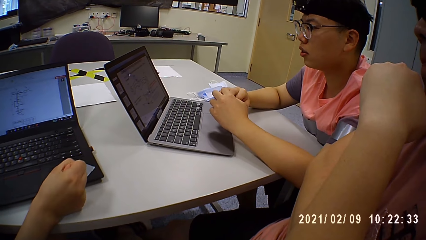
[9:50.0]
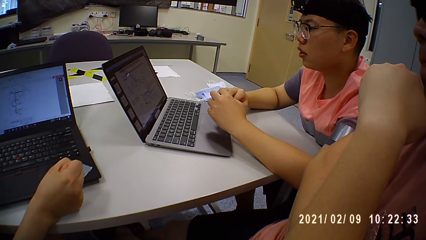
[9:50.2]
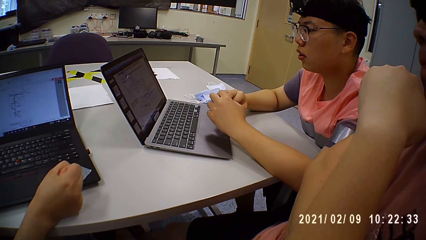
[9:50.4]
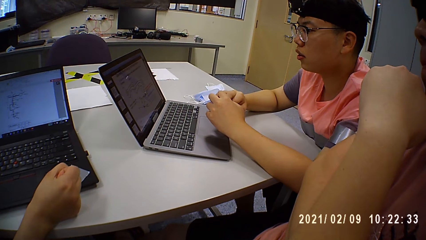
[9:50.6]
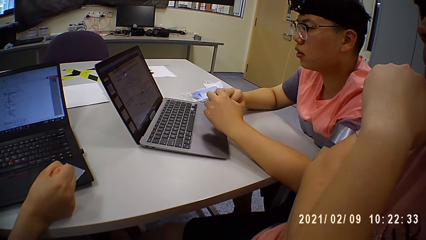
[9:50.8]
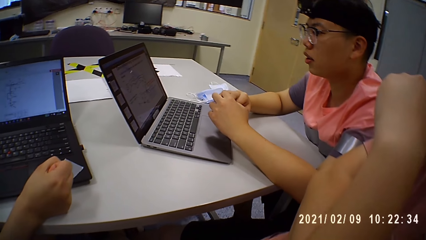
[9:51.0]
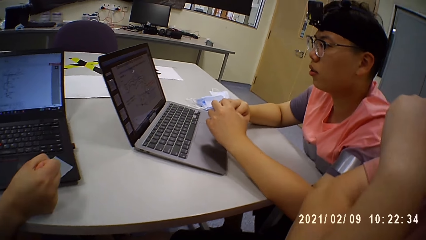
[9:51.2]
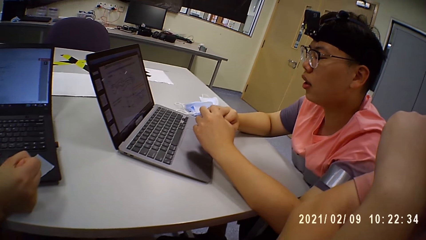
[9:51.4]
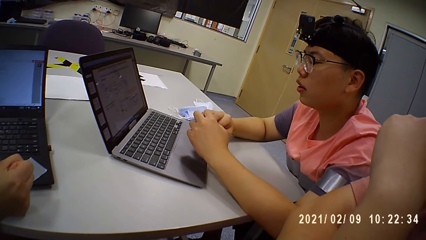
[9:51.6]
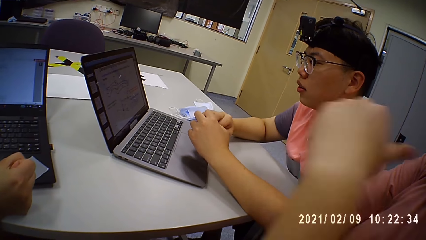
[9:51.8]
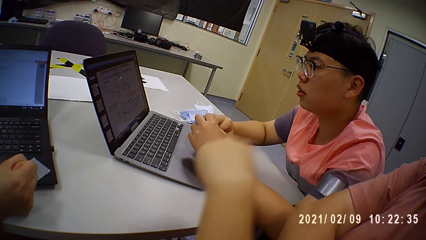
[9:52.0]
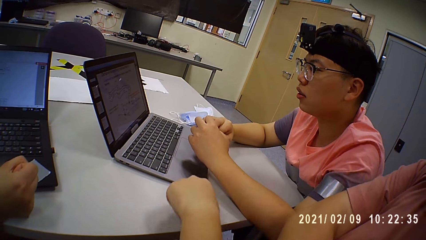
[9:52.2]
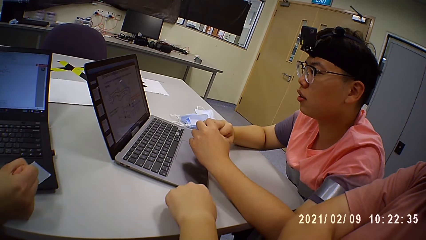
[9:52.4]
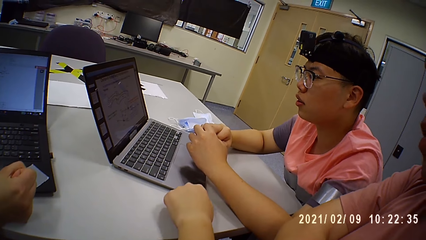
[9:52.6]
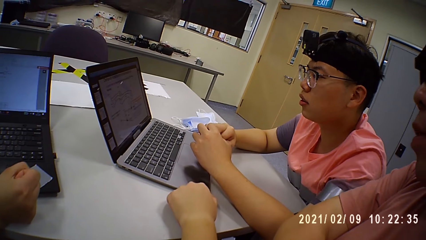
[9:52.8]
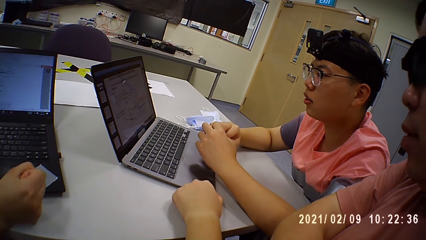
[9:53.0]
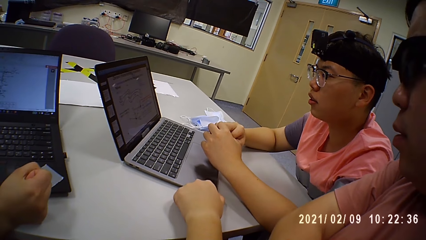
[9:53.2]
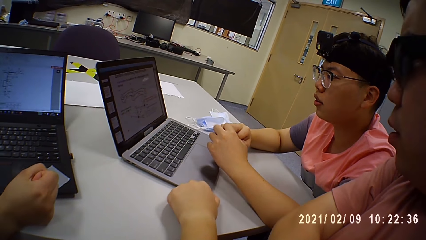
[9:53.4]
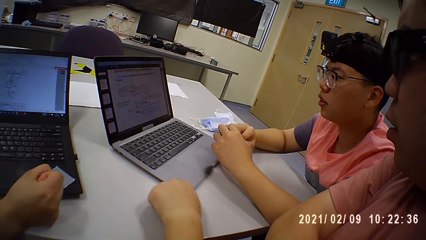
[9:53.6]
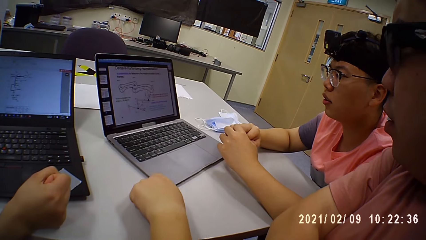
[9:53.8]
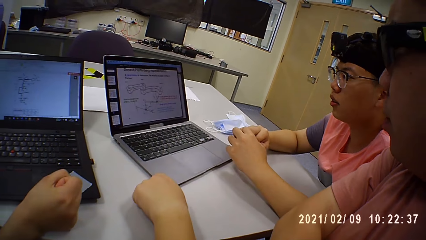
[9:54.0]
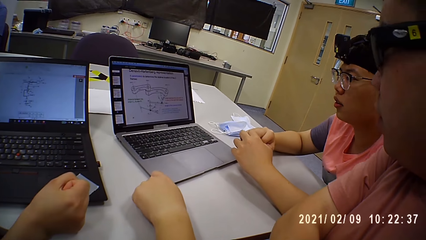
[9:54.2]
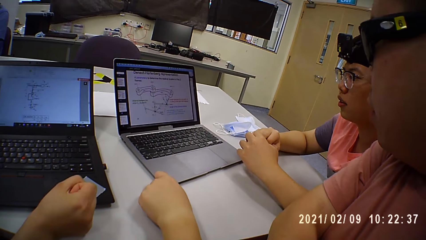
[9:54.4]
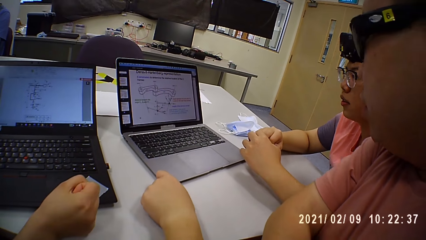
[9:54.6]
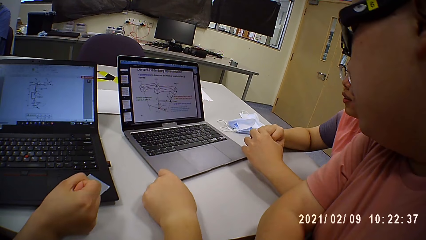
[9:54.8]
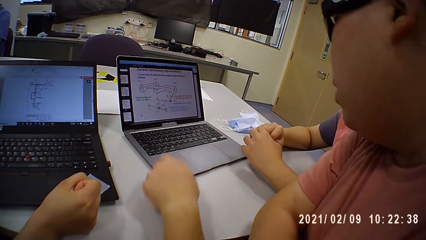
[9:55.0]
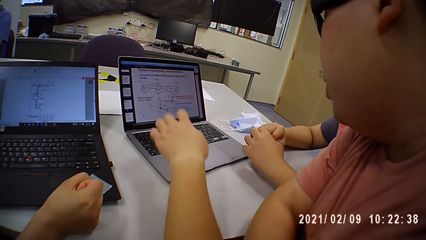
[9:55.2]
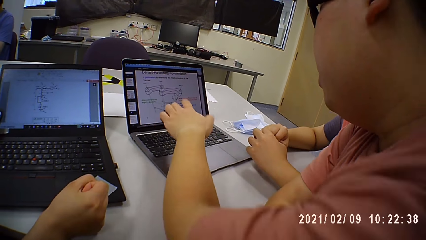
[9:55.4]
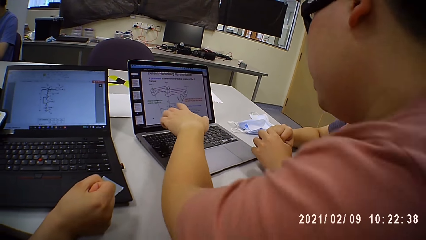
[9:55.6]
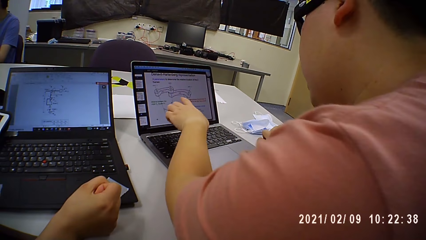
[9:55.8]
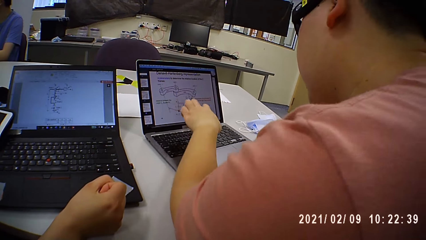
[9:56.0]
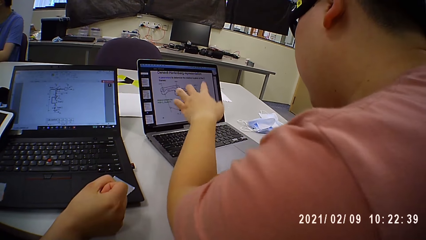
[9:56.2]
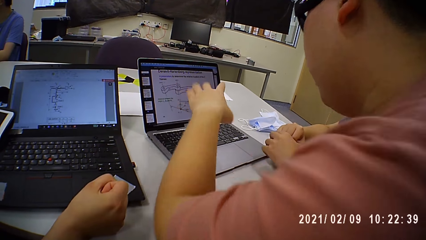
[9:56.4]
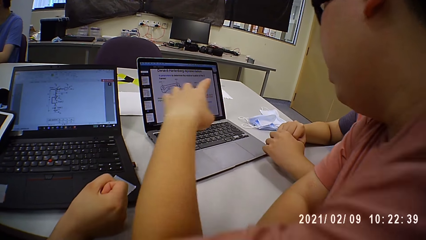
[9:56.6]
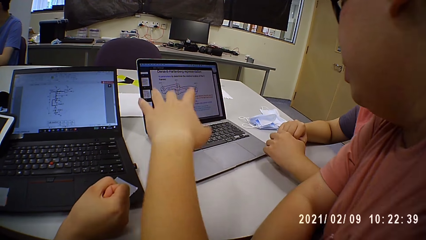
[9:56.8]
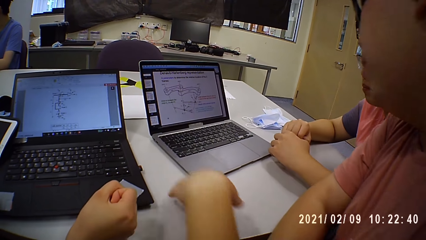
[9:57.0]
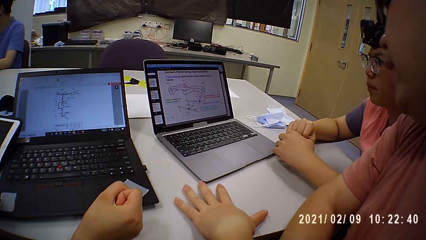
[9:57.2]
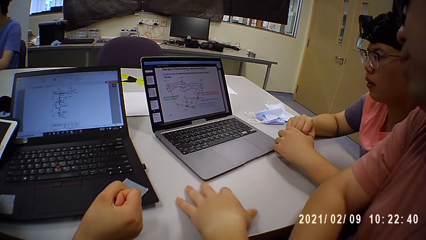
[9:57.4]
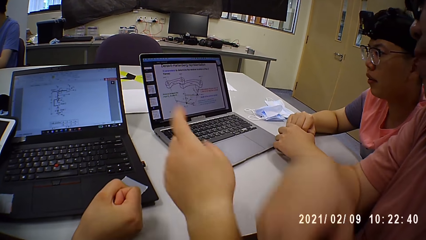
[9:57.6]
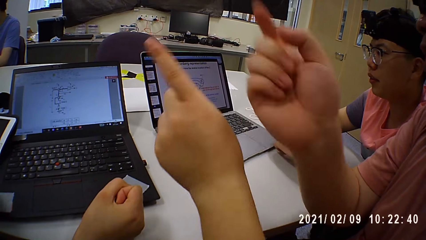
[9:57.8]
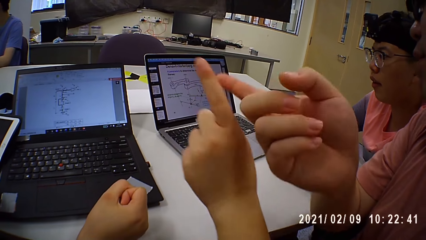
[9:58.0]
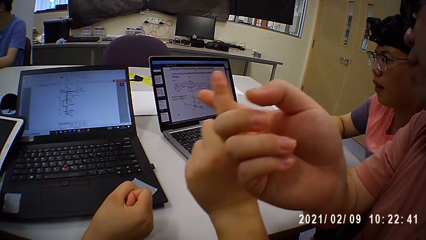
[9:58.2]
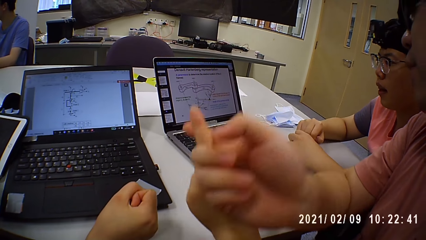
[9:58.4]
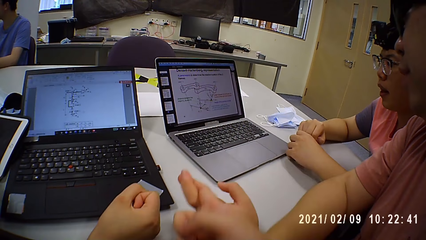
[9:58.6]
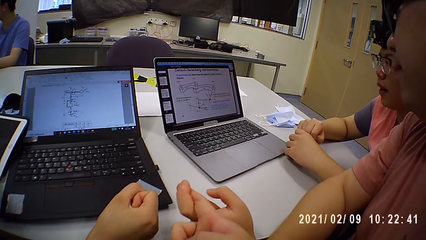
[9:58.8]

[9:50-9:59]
A lady moves her hand on a table. A man interacts with another man. The first man moves the laptop on the table with his left hand. The first man operates the laptop. The first man interacts with the other man.

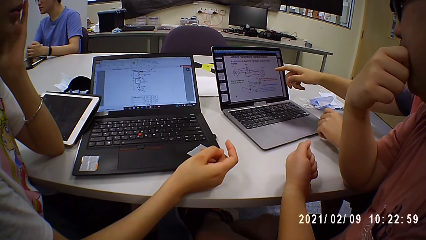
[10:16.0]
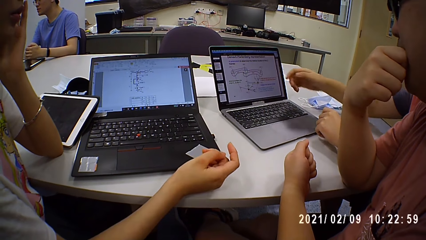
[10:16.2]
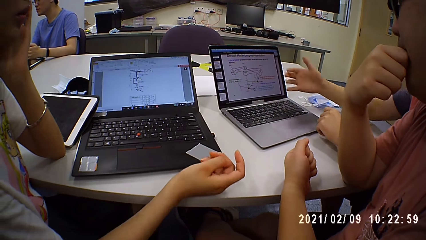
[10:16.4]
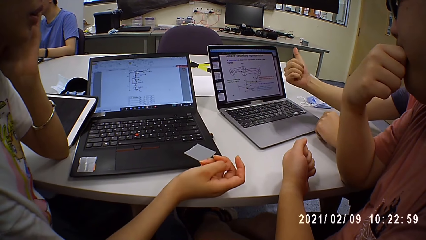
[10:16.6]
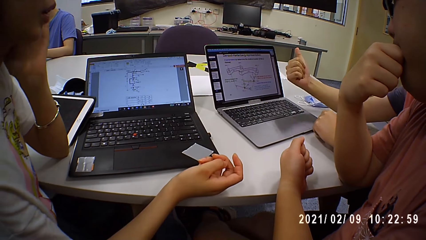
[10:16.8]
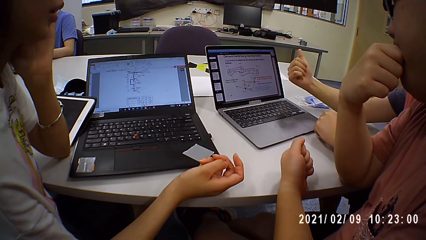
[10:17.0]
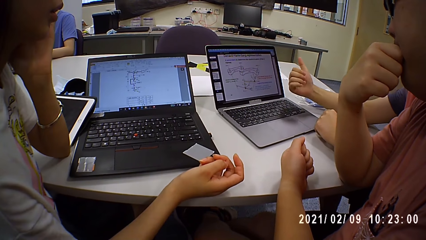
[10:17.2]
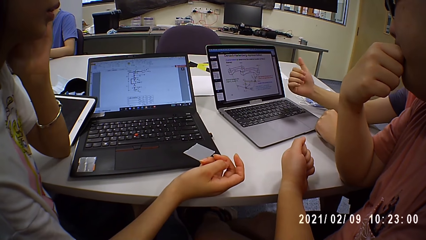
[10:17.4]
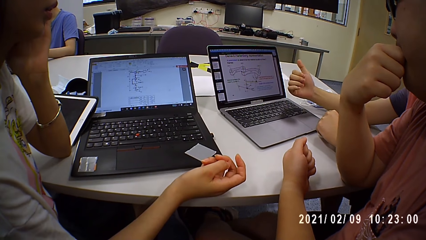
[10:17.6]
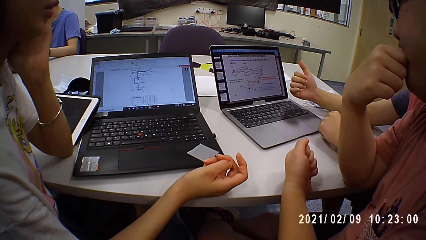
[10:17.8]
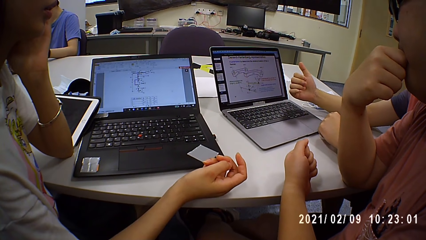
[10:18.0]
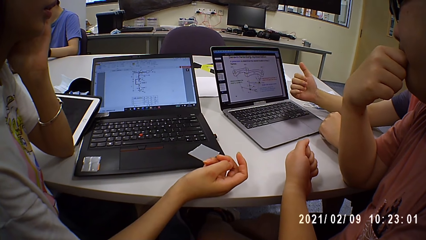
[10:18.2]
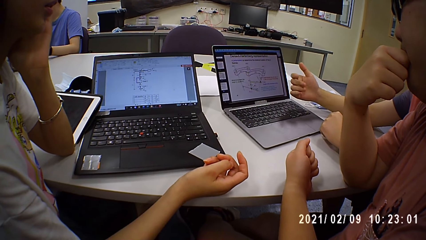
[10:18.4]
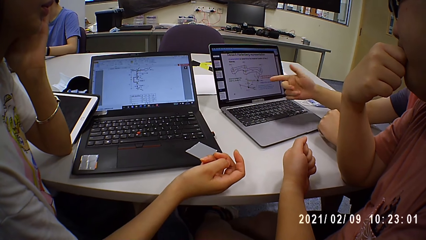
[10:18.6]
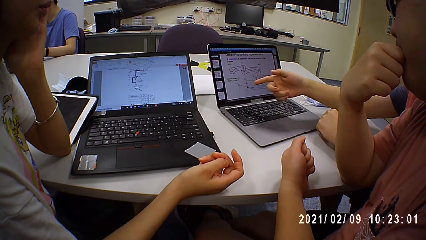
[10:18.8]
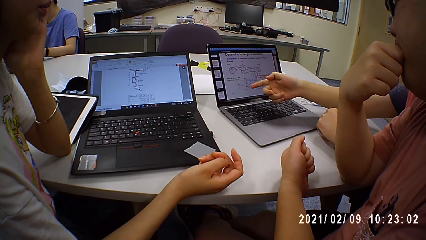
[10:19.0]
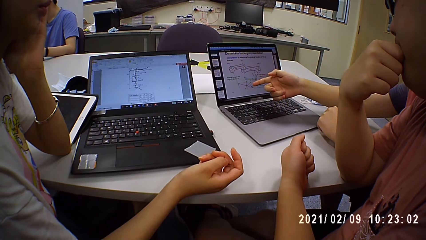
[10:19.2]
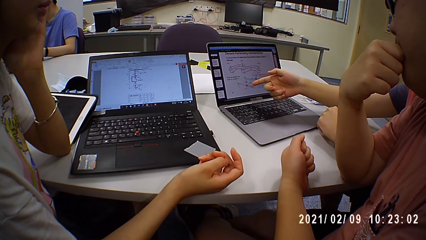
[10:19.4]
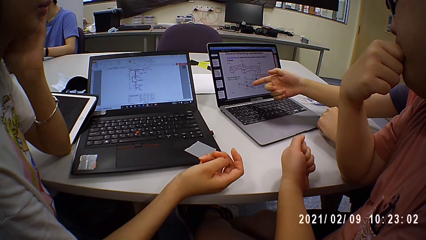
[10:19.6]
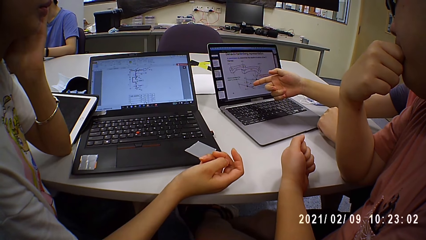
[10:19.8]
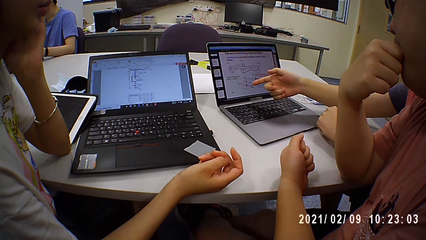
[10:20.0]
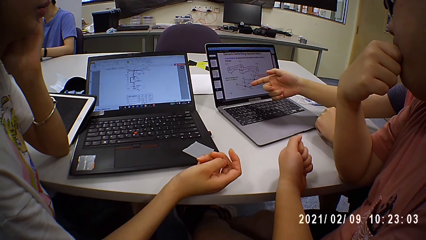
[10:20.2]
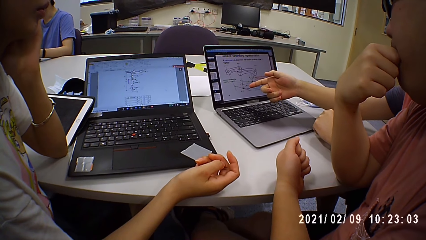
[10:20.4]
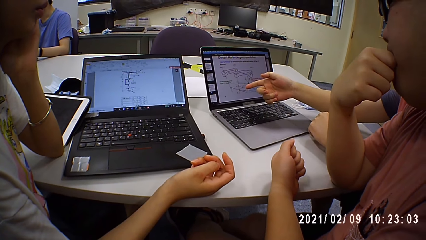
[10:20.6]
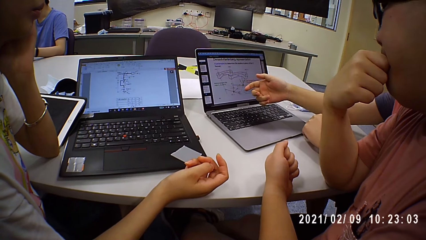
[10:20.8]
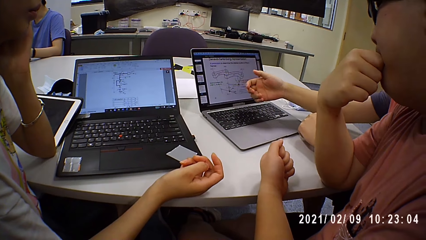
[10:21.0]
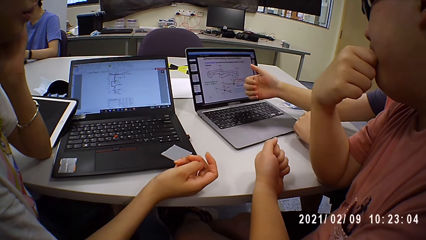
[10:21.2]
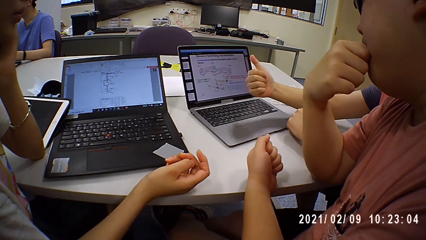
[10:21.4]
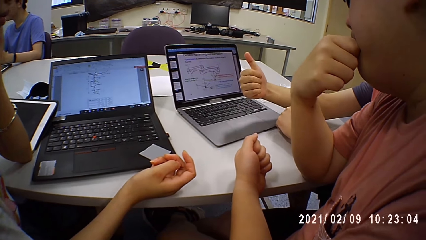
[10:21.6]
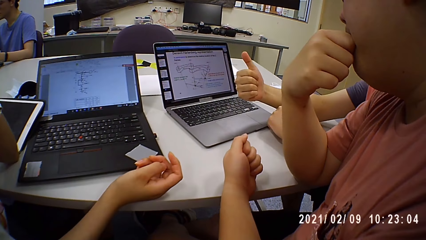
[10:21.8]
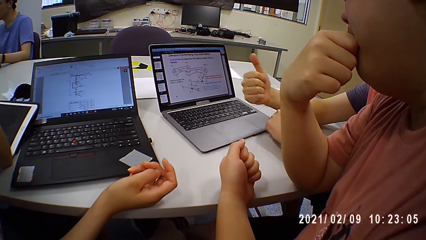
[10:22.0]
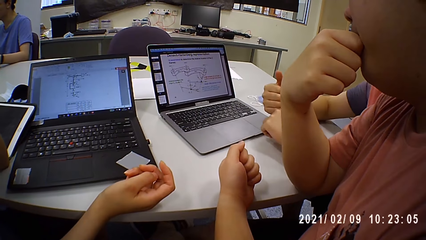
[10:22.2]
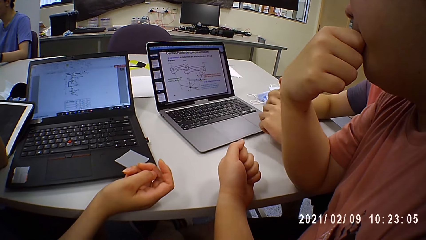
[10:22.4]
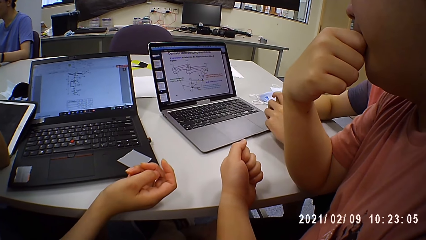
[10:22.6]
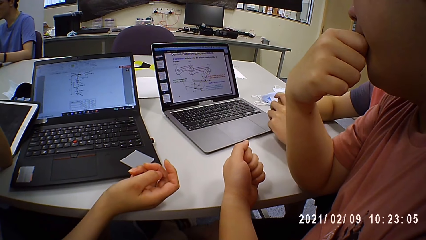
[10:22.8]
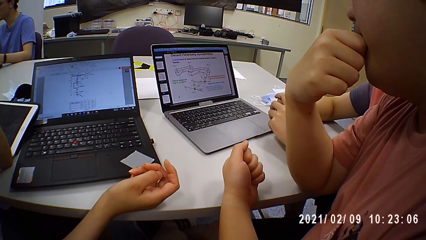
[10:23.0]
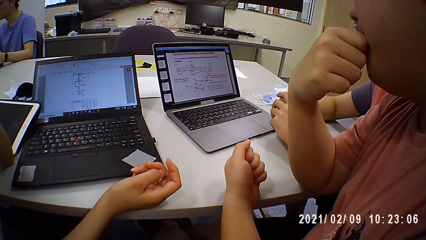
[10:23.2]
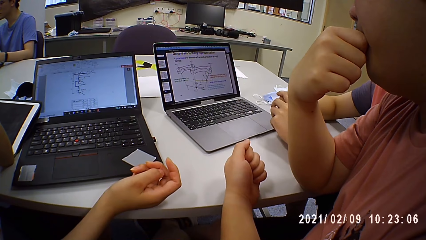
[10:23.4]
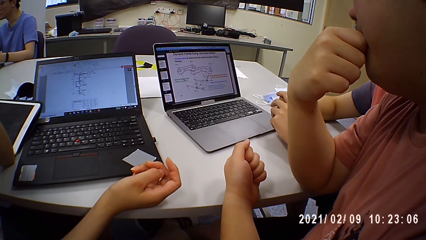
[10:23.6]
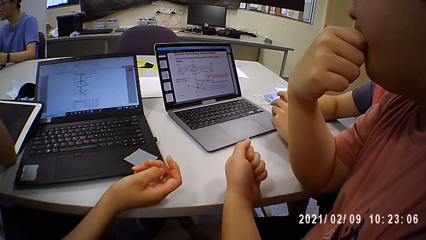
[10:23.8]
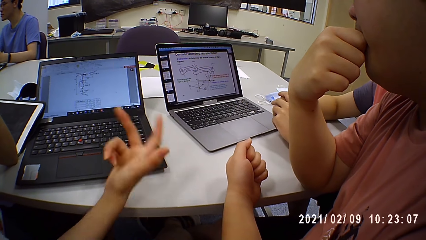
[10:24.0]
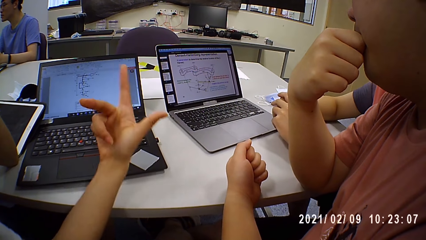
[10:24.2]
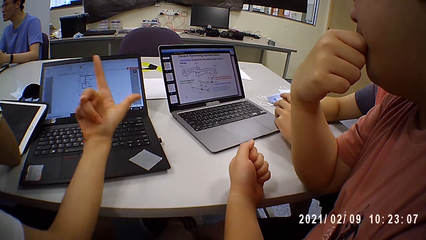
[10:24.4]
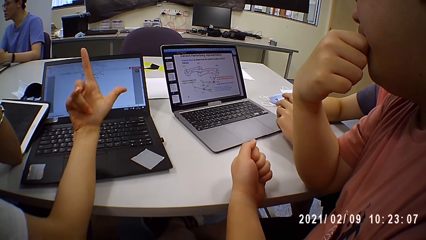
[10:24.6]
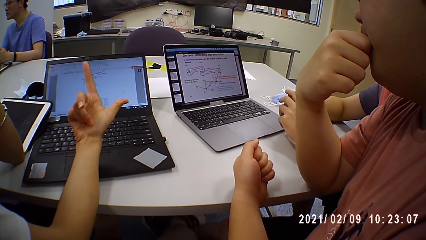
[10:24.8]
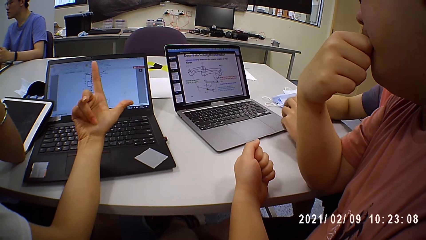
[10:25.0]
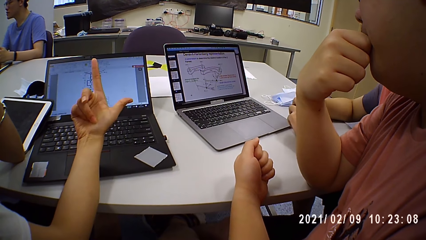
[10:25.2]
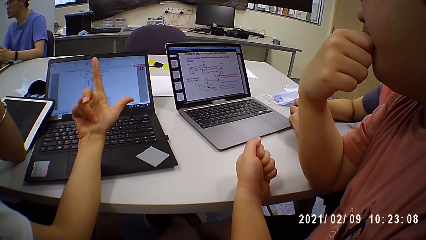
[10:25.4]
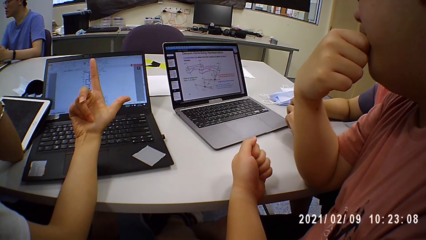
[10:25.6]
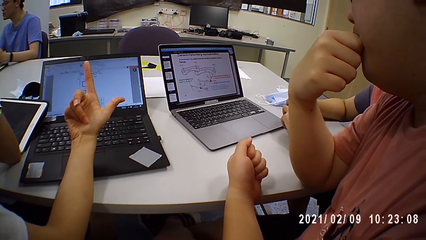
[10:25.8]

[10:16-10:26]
A man interacts with another man. The camera wearer looks around a room. The first man is at a laptop. The first man moves his hands on a table. The camera wearer looks around the room.
